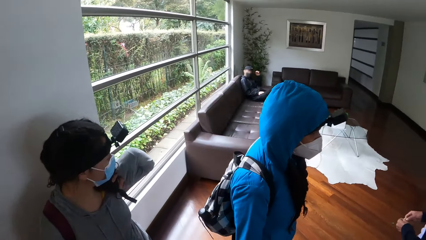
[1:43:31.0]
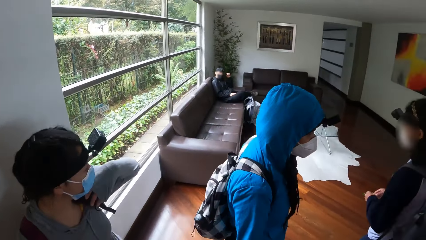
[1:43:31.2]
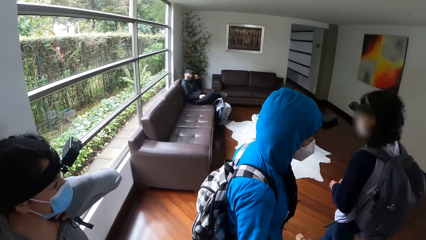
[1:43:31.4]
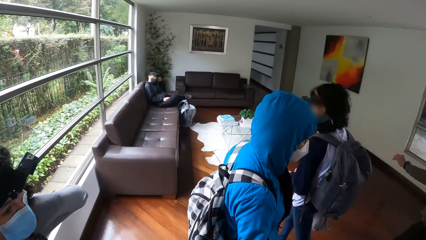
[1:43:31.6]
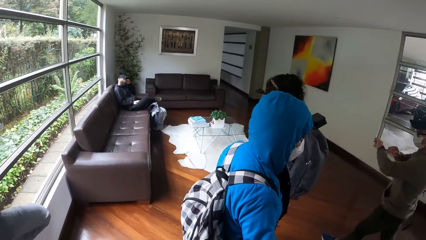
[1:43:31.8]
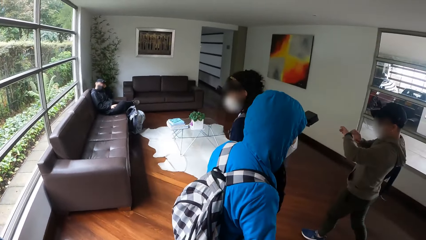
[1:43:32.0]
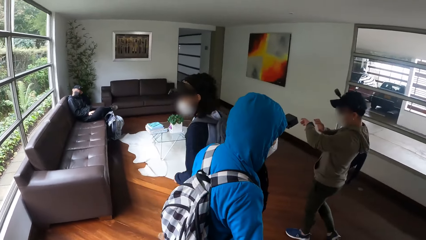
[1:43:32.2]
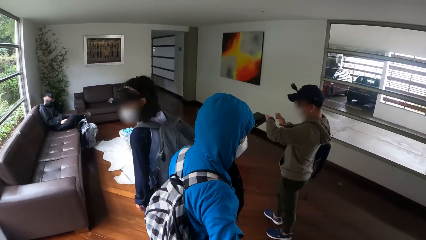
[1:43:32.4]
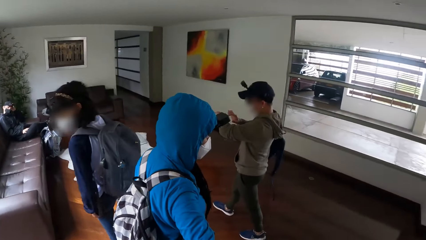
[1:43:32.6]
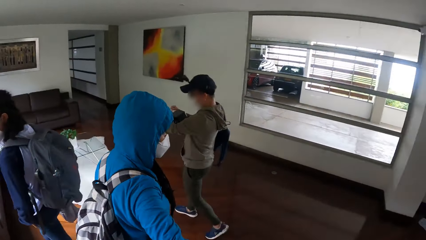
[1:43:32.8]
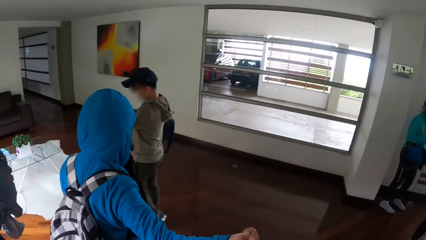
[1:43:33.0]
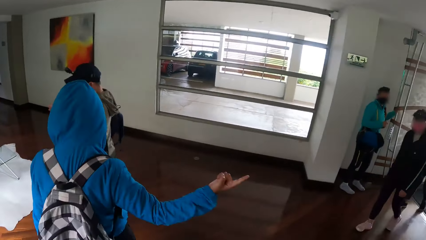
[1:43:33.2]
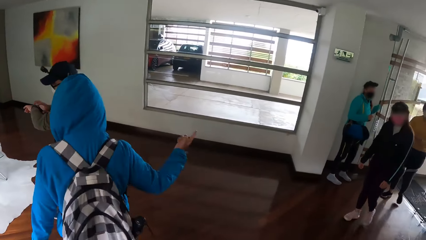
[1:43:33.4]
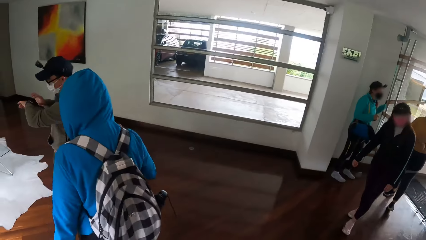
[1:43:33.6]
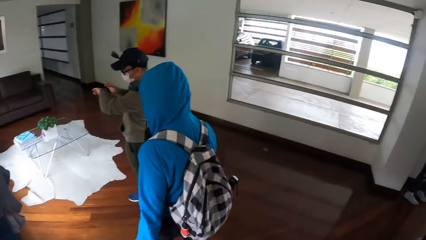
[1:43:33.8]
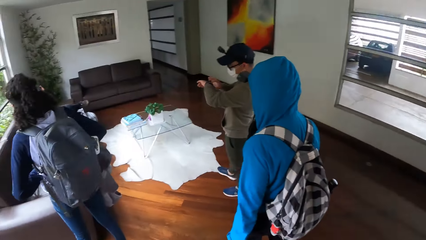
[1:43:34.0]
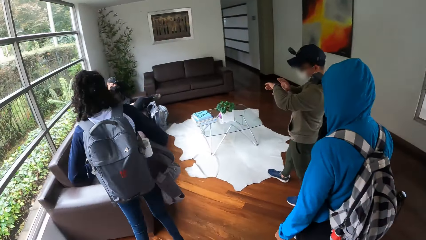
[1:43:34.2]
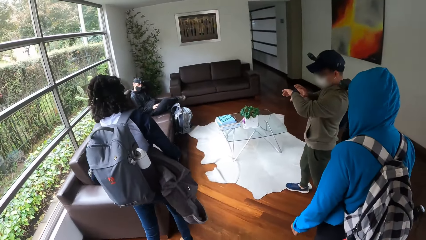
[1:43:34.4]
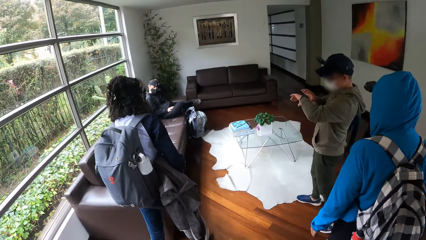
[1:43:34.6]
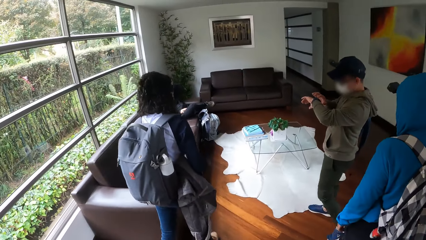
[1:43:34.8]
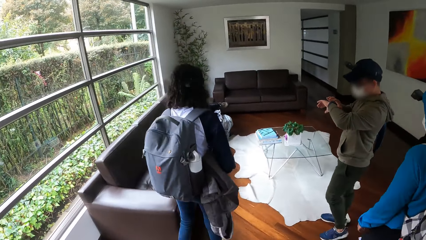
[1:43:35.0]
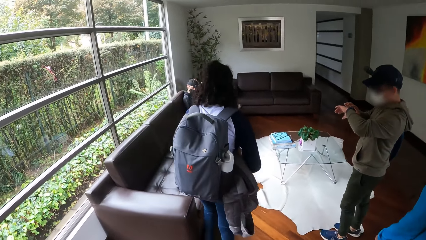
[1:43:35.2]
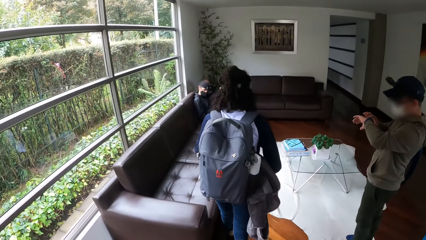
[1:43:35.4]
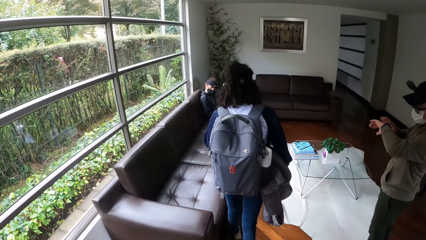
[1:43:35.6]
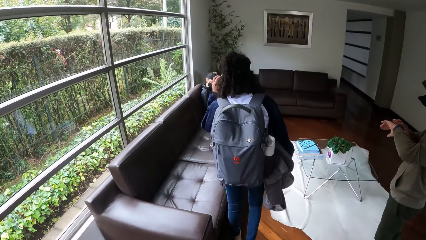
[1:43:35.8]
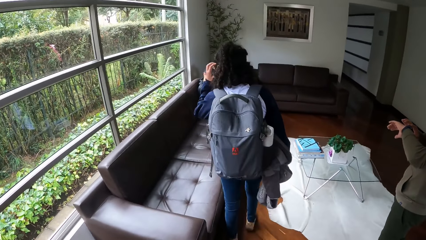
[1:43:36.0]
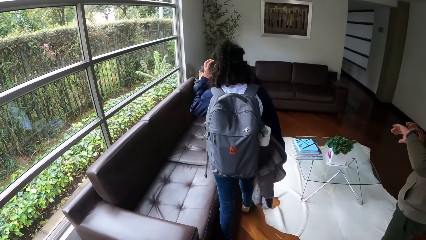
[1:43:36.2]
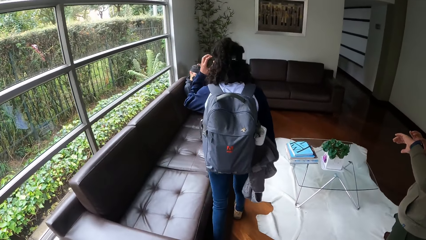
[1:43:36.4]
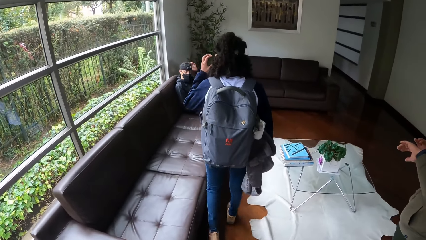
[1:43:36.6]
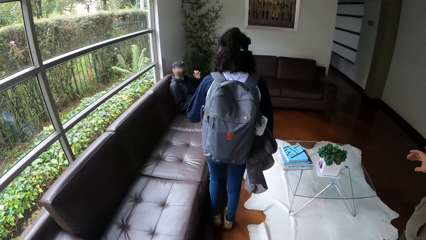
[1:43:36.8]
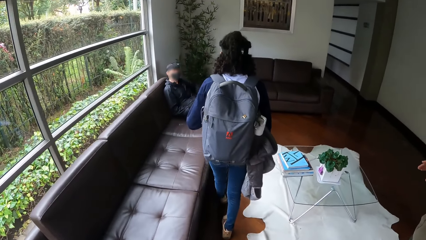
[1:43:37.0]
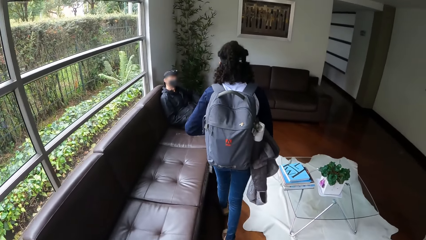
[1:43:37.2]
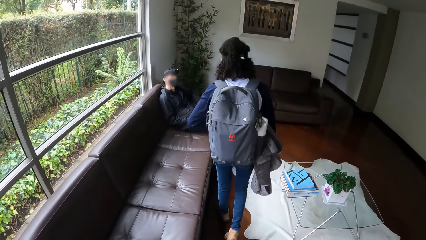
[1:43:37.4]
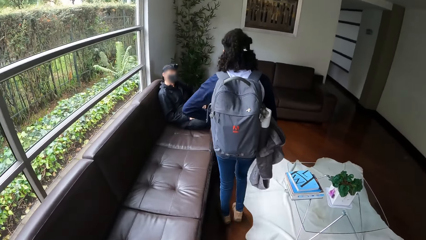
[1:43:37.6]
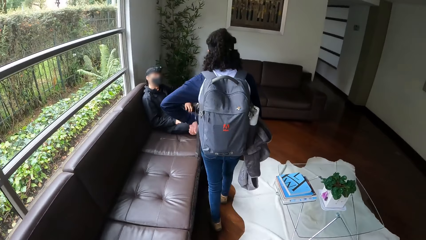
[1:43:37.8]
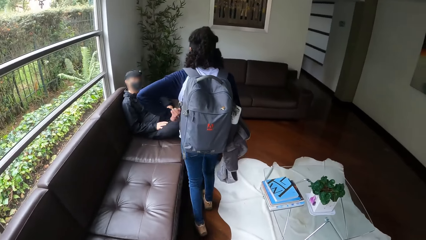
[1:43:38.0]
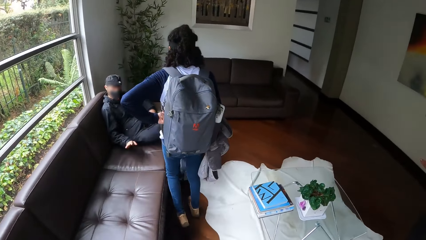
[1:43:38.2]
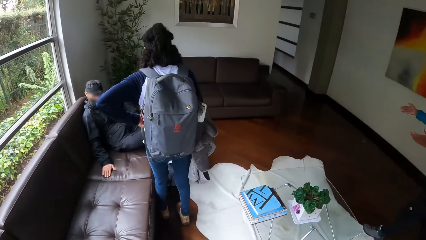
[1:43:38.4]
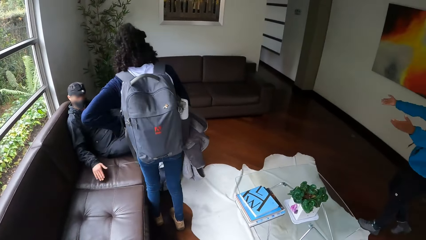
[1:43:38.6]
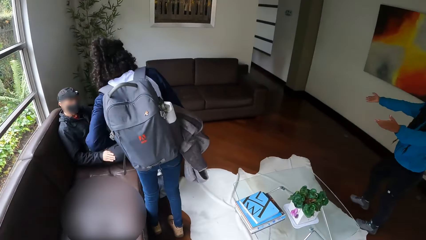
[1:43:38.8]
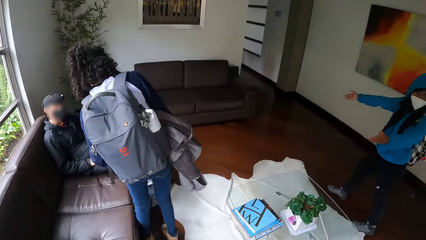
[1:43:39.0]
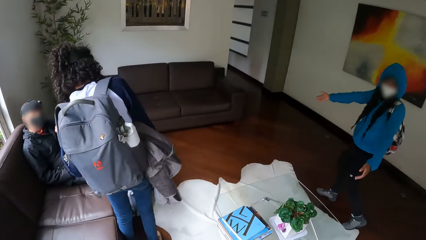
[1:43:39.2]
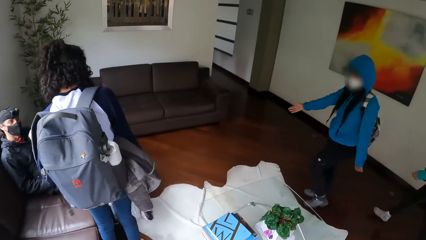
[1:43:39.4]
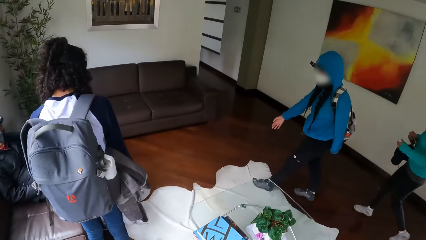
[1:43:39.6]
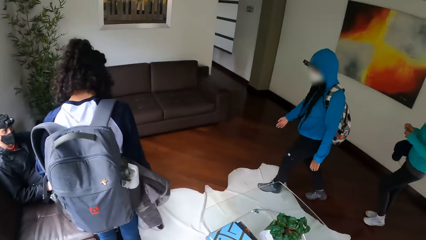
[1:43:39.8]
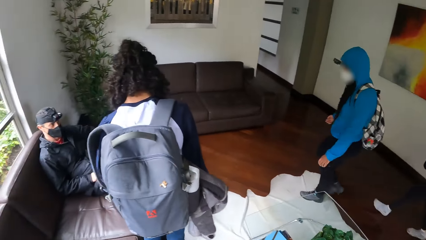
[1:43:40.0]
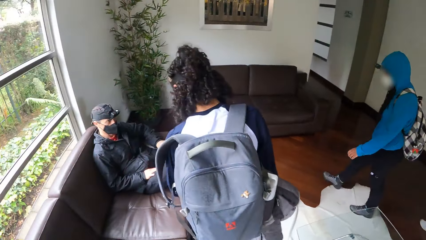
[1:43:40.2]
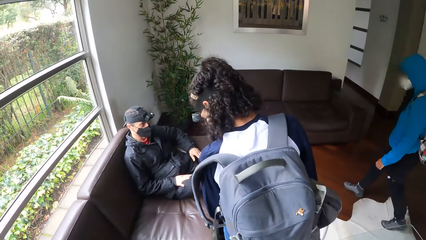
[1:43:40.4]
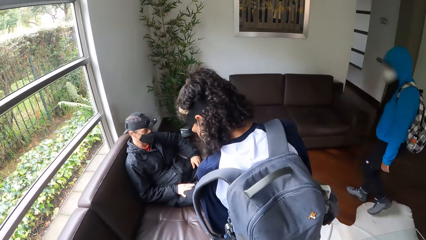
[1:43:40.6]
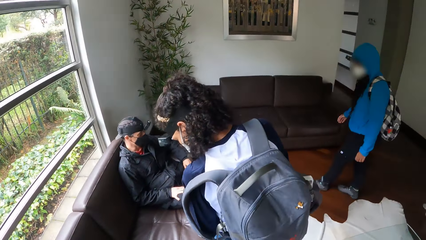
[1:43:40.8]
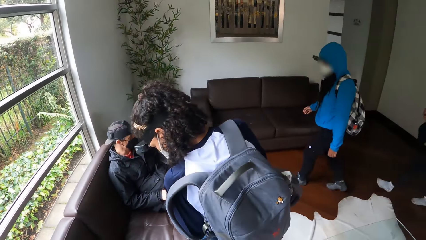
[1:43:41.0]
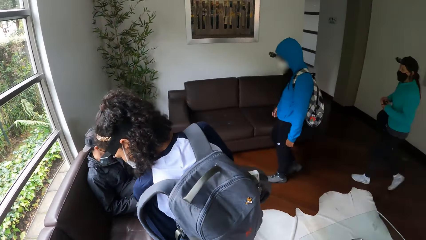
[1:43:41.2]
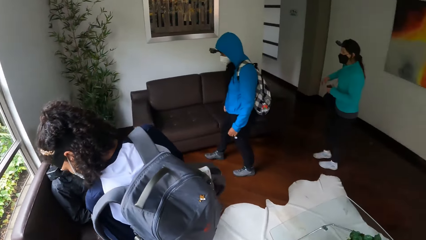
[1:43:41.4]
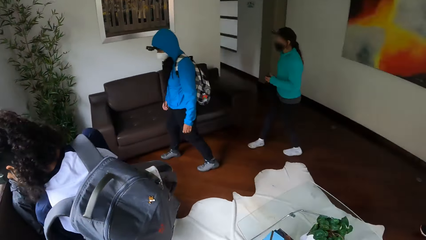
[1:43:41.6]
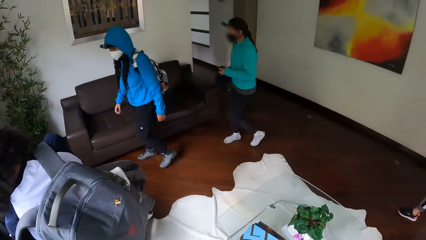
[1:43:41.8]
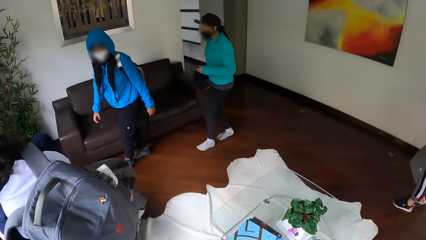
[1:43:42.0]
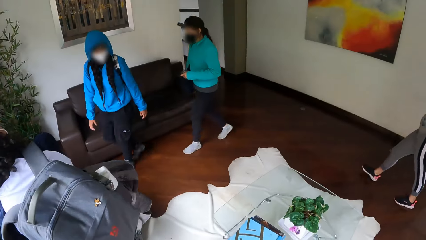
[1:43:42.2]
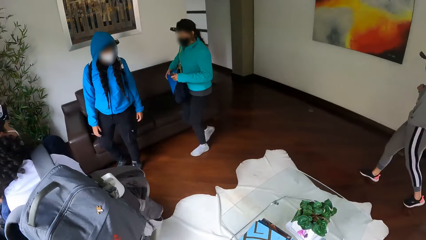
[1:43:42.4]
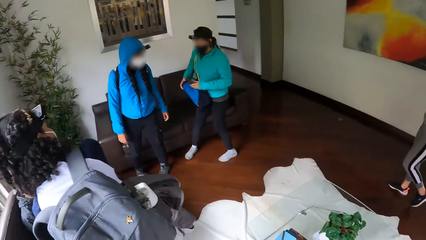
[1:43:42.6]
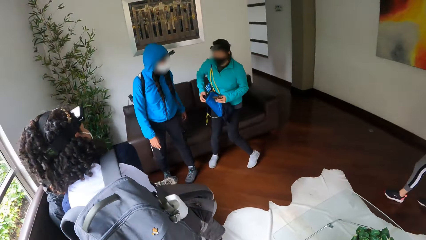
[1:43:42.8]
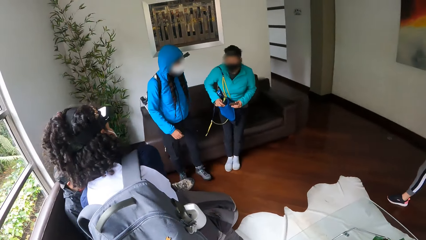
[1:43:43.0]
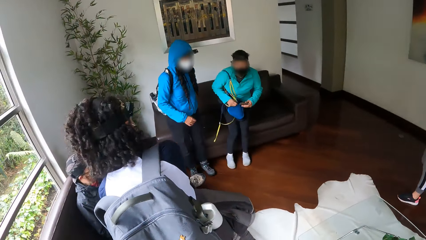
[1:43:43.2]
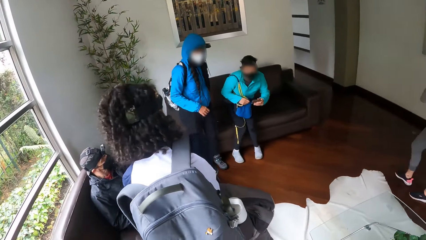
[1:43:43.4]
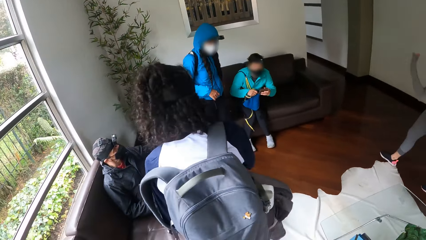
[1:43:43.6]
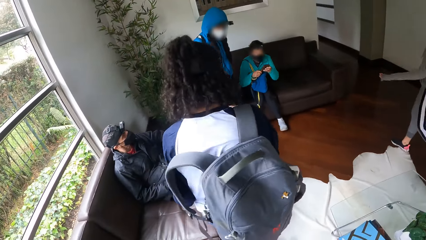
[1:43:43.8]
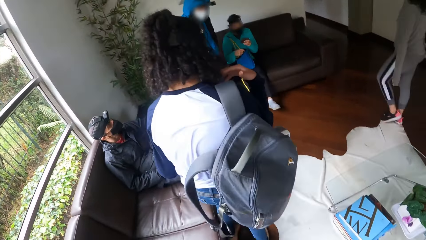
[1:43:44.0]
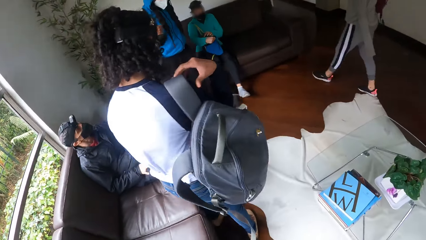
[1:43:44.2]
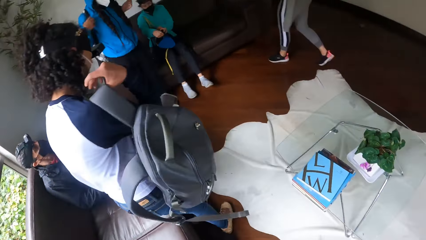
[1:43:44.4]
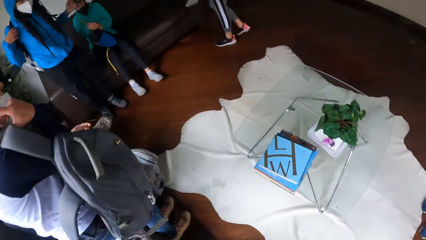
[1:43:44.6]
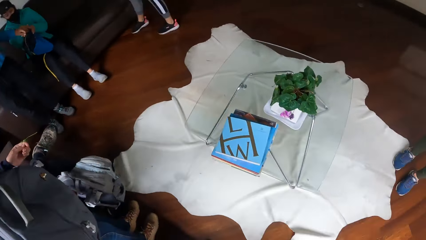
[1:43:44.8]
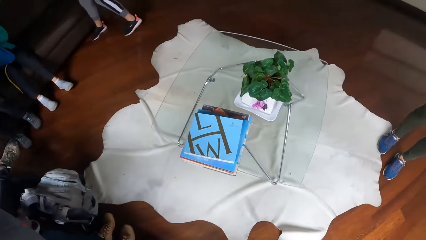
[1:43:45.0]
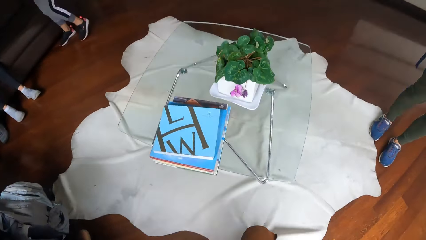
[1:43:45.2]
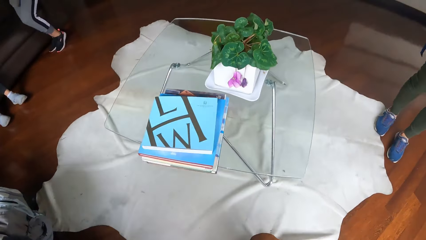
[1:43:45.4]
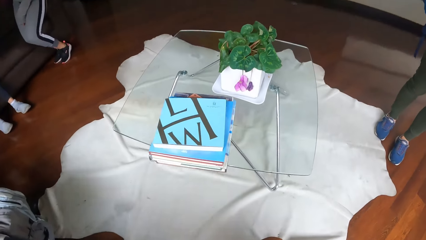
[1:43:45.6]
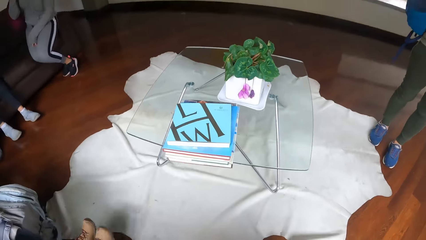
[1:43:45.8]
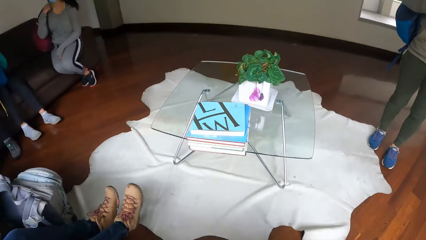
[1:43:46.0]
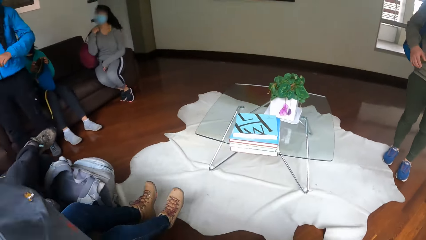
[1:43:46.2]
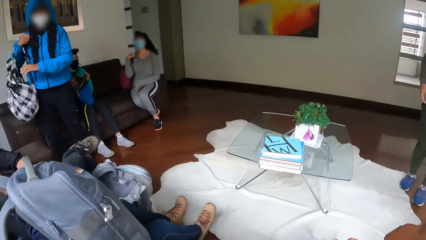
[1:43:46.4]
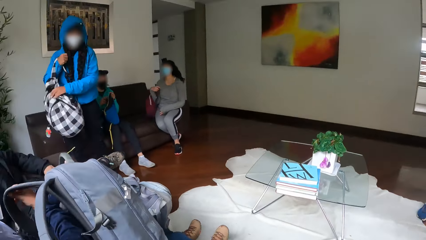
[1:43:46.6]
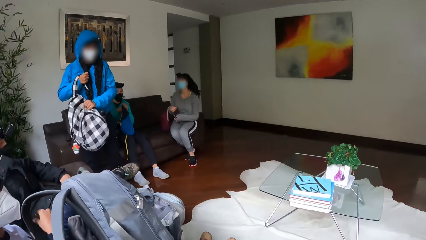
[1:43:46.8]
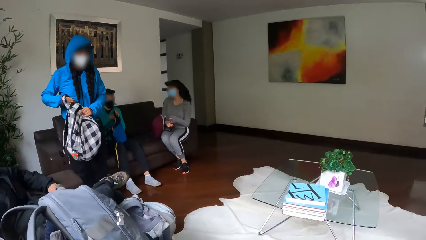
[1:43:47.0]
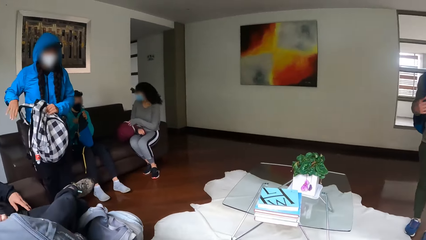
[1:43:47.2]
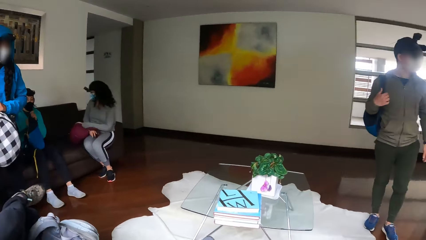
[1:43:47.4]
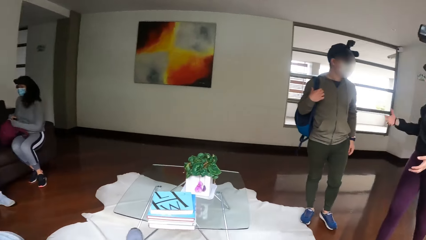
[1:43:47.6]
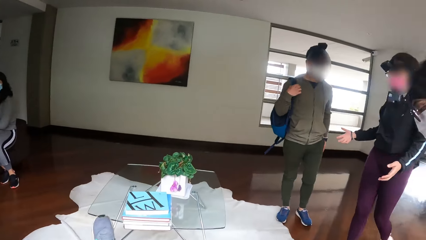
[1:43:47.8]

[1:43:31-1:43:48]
The group of people enters the living room. A woman sits on the chair. The camera wearer sits down. Another woman adjusts a bag with both hands.
